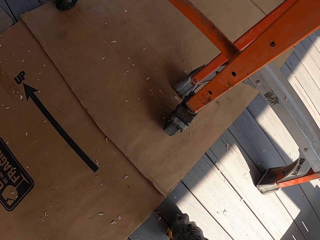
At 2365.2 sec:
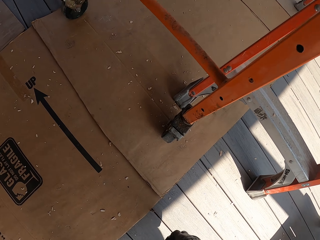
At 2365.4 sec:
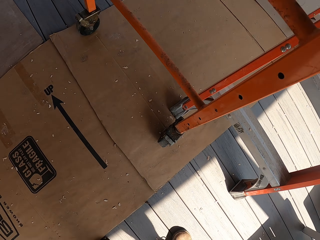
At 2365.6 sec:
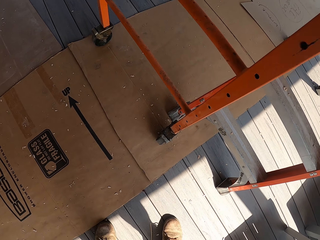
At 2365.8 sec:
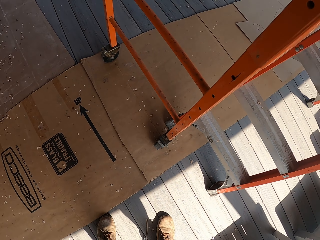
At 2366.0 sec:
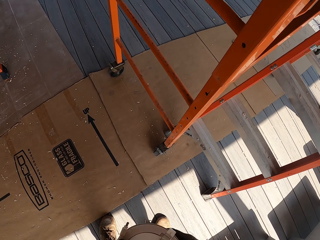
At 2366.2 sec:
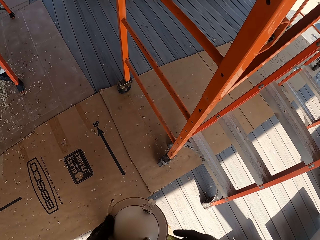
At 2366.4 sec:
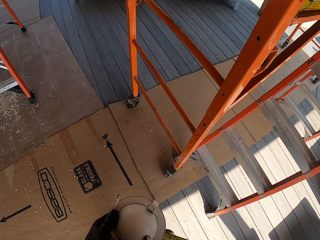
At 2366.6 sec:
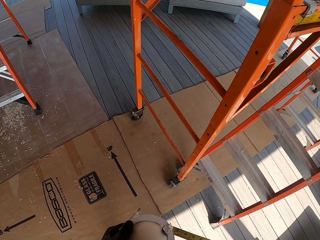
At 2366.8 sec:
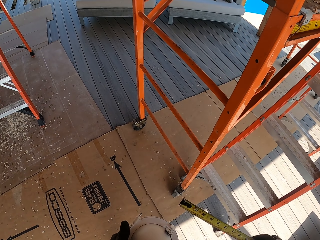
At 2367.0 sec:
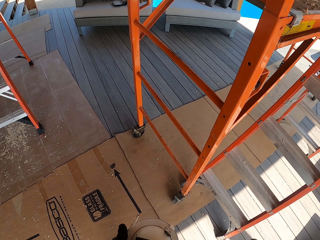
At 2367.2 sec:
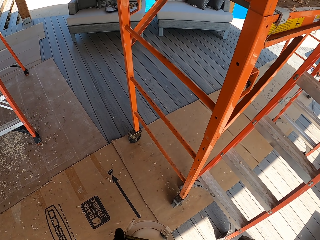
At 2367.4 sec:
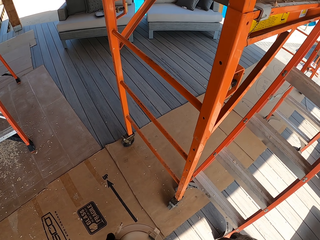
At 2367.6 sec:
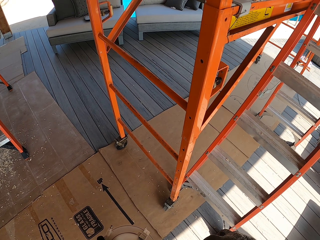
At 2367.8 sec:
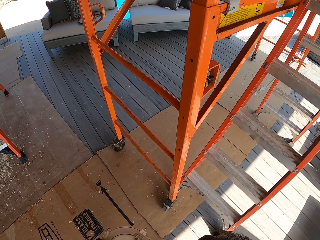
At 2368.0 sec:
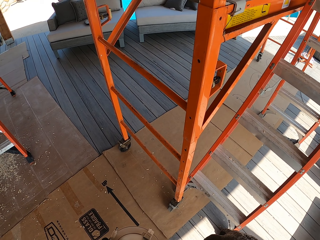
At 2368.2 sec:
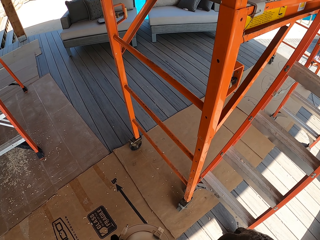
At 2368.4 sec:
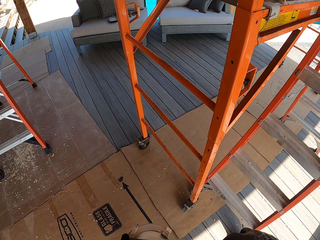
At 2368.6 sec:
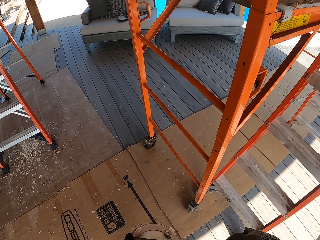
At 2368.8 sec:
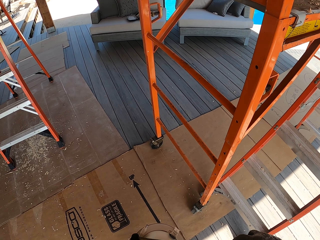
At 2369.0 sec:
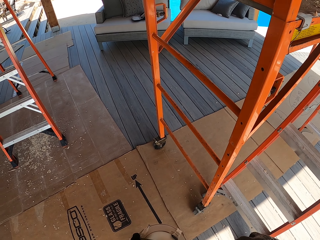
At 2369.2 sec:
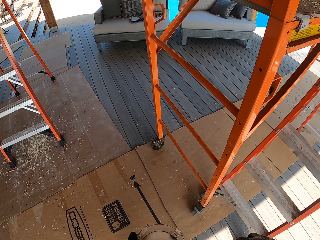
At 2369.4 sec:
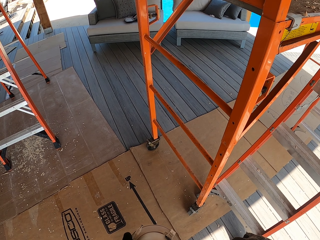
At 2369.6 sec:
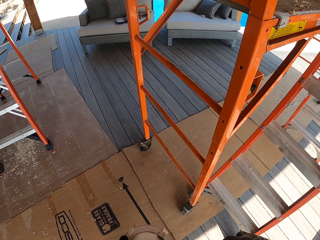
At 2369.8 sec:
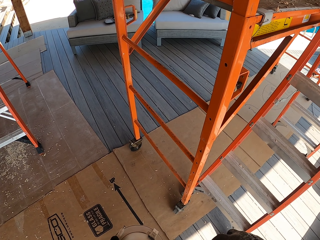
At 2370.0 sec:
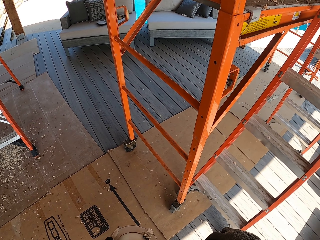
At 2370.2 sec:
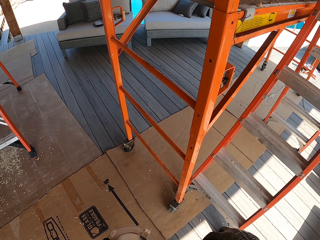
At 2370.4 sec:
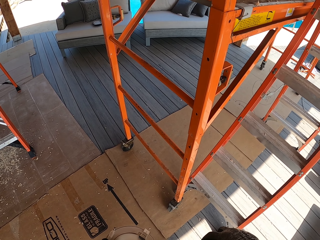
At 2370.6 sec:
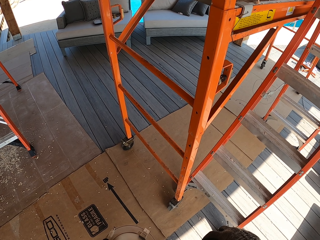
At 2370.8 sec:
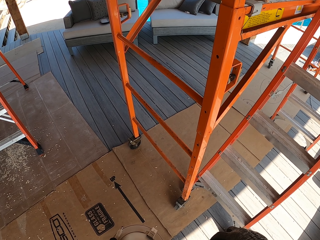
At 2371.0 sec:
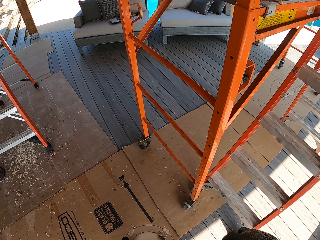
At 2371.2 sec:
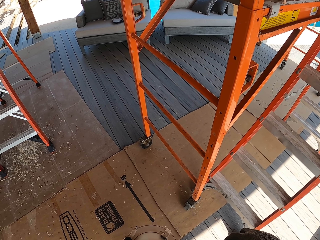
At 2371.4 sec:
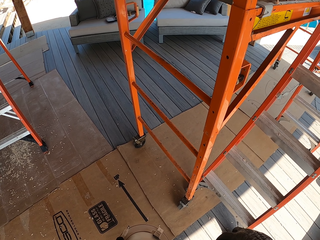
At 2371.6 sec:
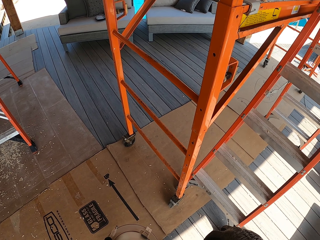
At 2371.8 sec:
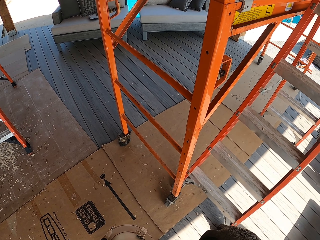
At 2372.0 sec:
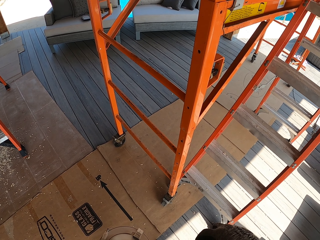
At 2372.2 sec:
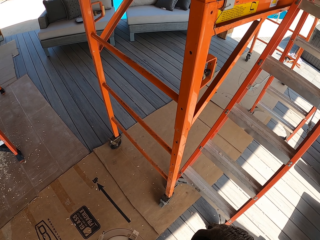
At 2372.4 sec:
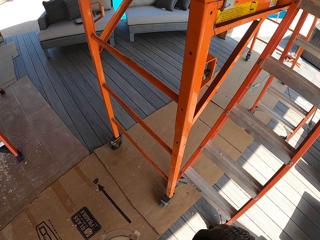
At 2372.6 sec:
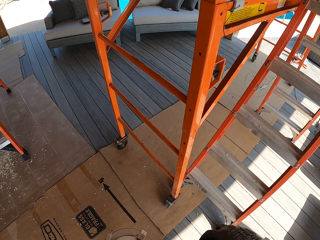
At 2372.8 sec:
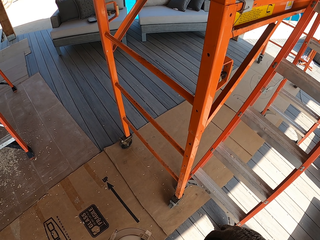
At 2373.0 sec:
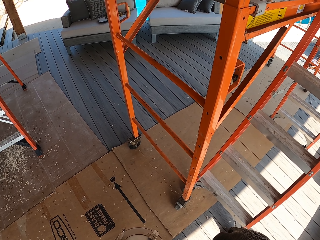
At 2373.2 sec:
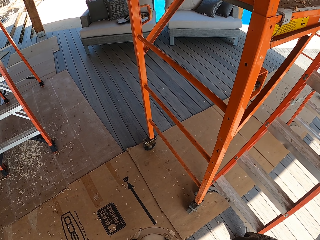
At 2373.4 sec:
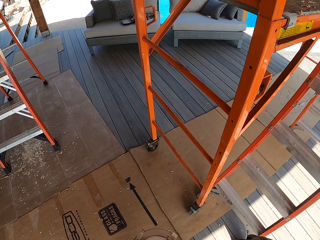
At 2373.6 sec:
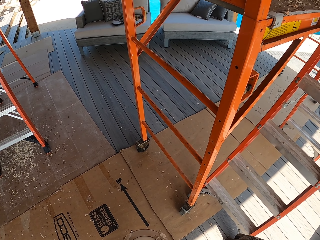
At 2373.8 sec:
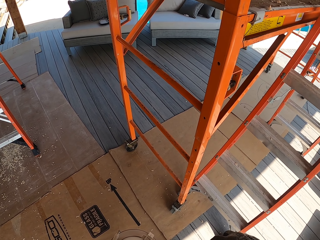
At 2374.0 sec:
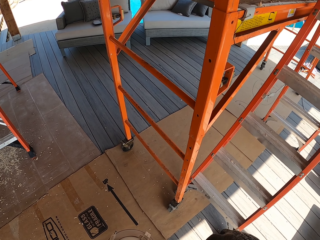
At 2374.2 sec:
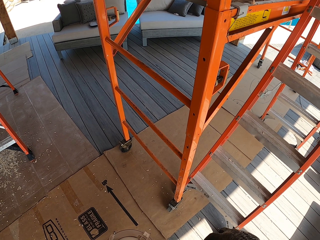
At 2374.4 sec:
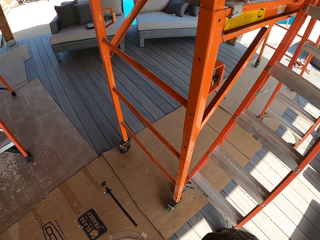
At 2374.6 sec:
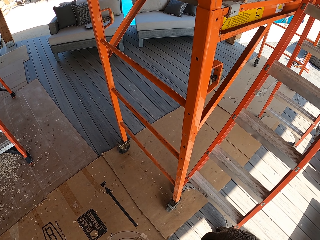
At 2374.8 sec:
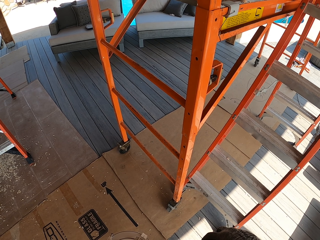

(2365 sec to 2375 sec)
The camera wearer picks up the tape measure. They take measurements of the circular bulb or LED light.

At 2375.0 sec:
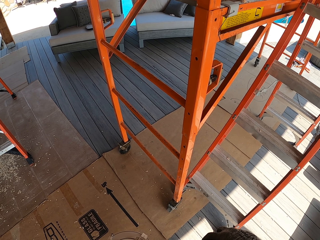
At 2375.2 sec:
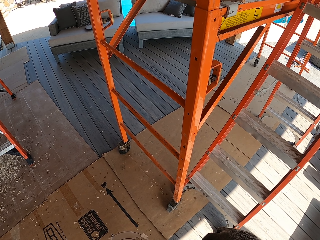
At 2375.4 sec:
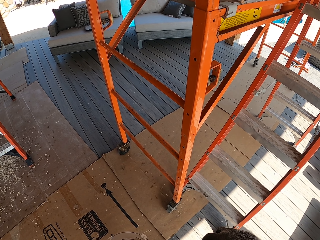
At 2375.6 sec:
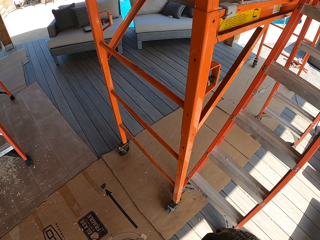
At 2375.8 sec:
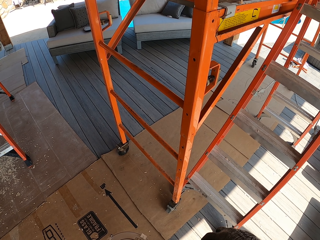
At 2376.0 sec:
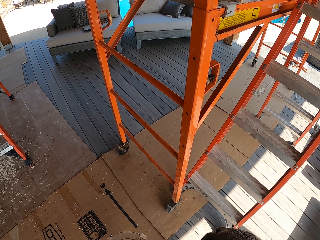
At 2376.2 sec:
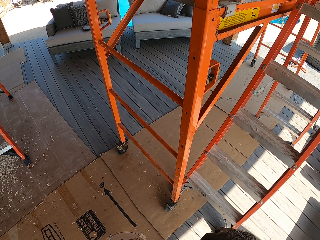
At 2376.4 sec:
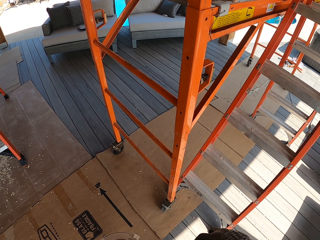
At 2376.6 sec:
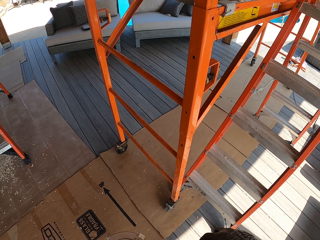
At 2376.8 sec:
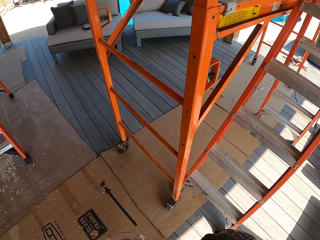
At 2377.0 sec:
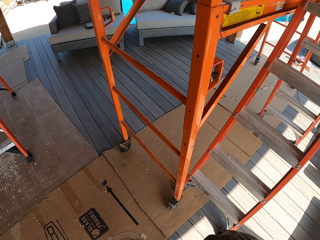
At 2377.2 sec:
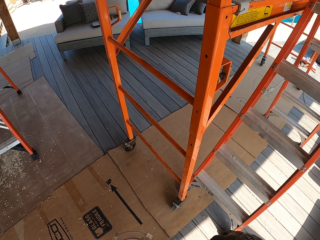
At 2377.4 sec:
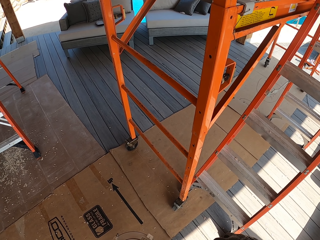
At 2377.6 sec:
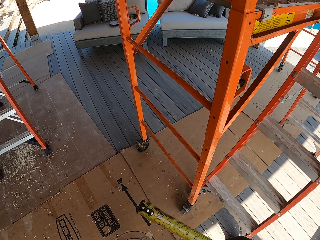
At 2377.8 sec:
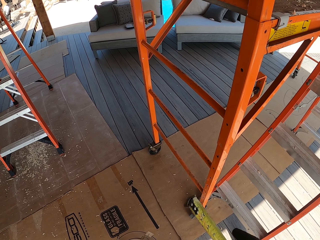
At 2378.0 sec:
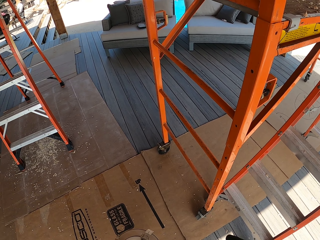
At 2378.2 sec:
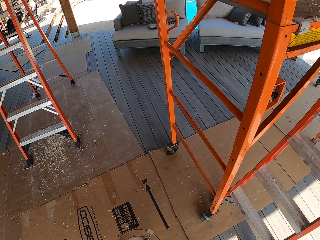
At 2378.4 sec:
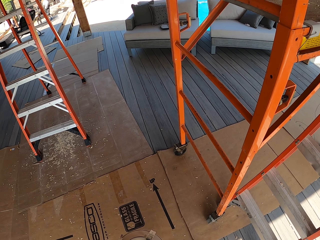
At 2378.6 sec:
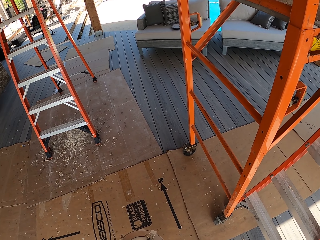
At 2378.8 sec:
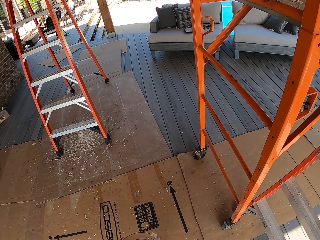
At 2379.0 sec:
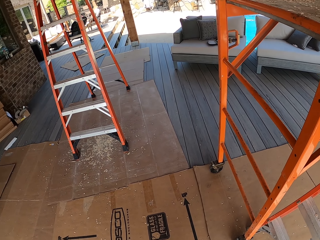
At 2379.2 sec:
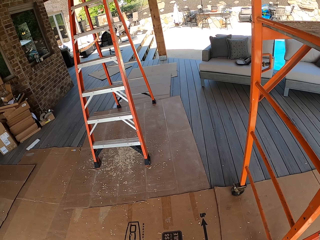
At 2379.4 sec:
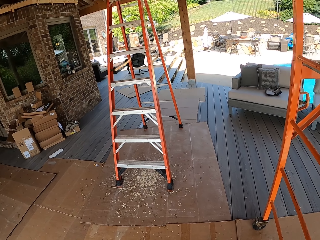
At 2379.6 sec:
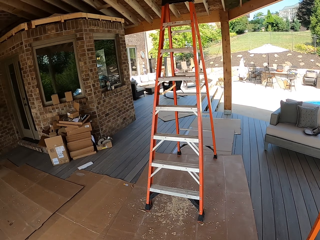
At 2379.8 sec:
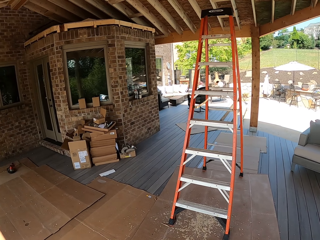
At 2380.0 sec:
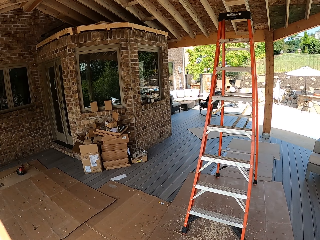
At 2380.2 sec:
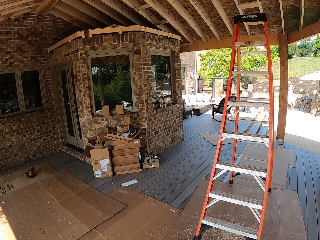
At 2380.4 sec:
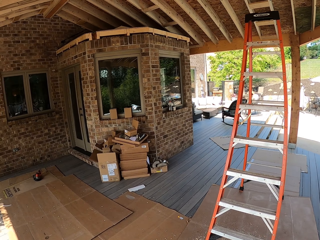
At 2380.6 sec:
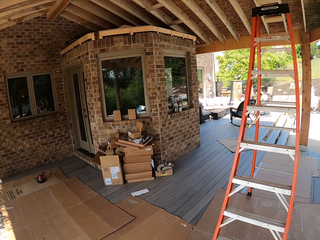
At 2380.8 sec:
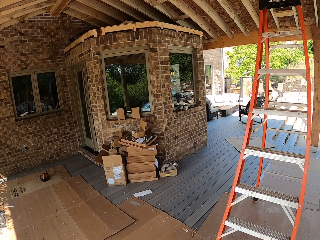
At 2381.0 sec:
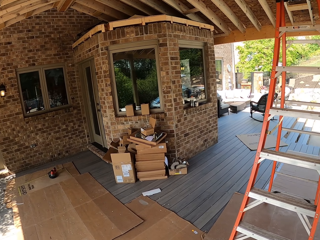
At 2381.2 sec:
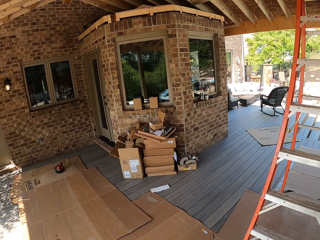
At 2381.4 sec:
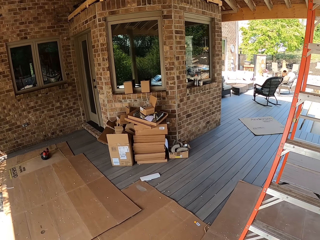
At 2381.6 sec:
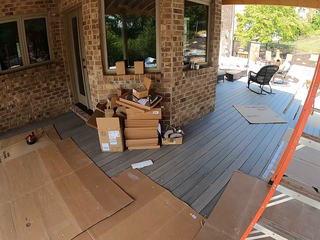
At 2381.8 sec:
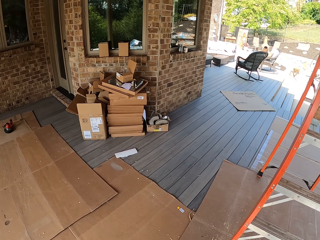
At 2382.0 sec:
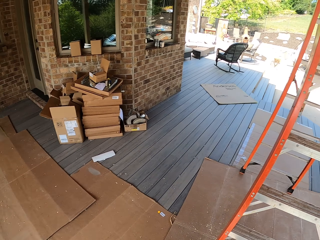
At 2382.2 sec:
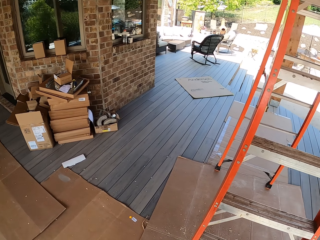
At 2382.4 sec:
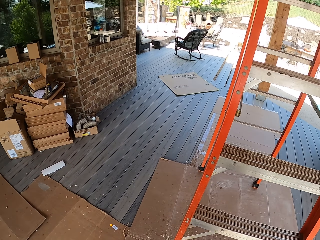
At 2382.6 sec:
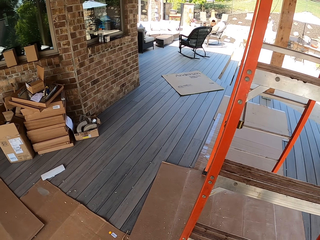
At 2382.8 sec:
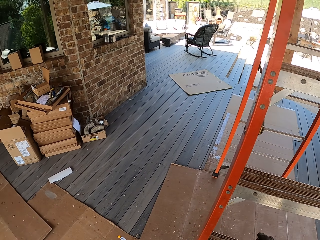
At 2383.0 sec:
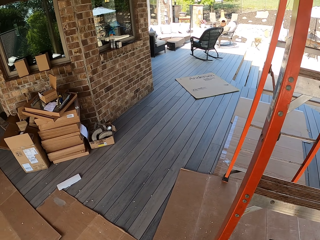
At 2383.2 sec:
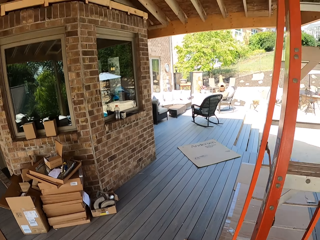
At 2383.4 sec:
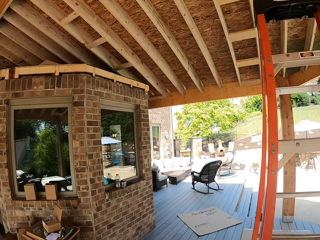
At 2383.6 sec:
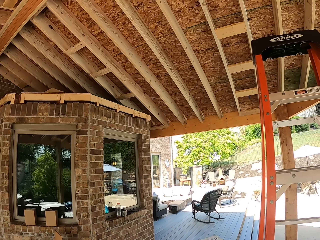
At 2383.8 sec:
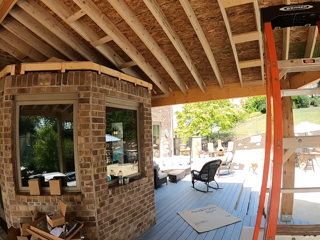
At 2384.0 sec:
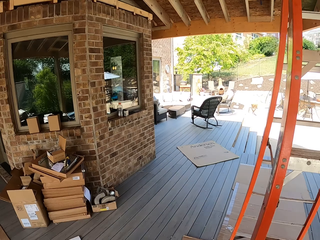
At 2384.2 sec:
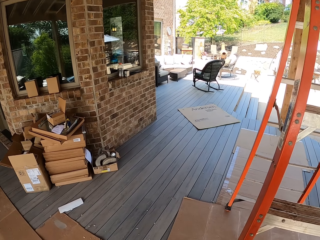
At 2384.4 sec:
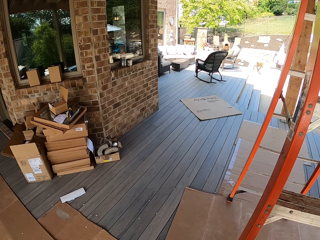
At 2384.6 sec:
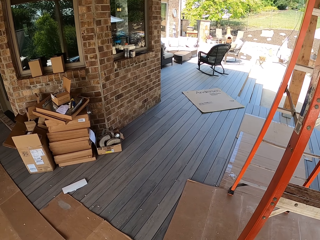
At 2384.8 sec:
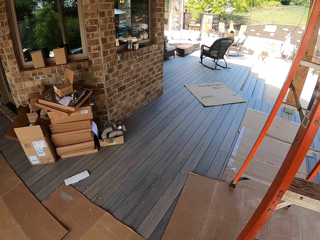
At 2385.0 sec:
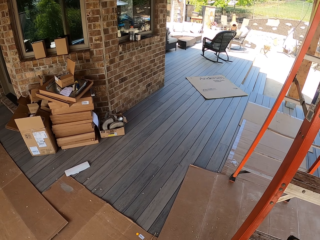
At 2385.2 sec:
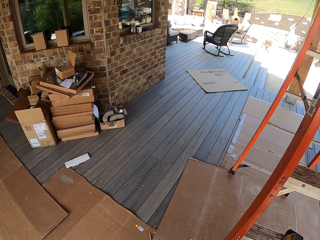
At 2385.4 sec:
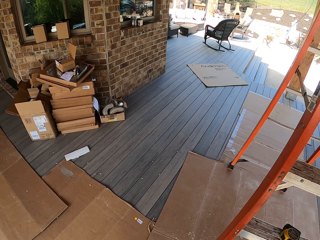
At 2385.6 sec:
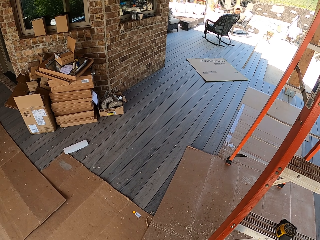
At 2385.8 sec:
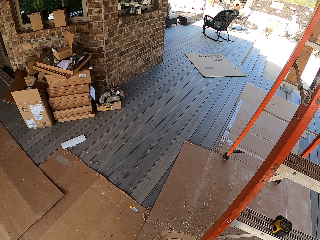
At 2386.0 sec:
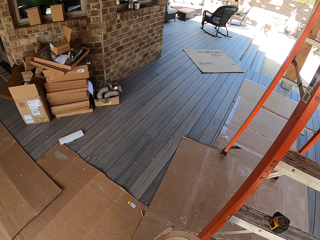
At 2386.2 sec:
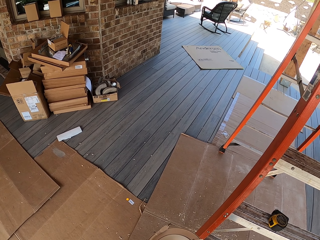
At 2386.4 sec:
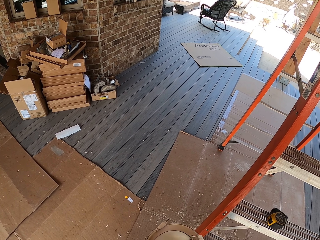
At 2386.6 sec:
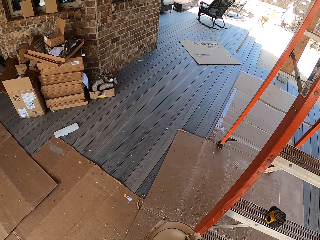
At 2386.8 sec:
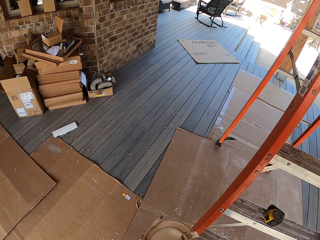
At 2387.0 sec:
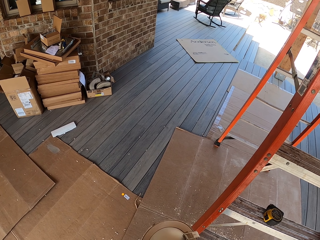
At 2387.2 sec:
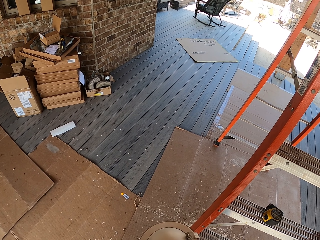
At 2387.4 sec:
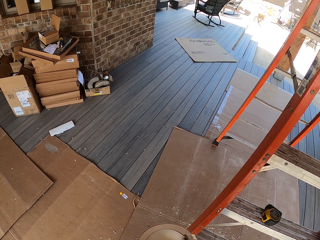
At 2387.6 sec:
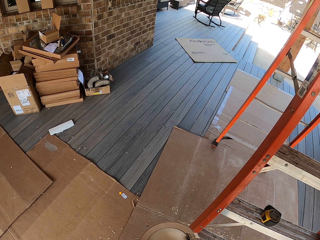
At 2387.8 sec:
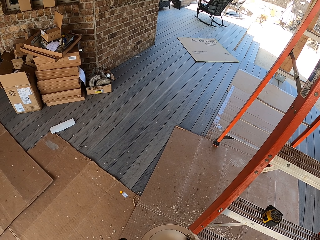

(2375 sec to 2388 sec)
The camera wearer pulls back the tape measure. They walk towards the ladder. They place the tape measure on the ladder step.
